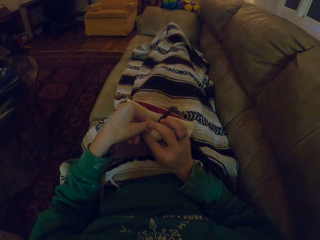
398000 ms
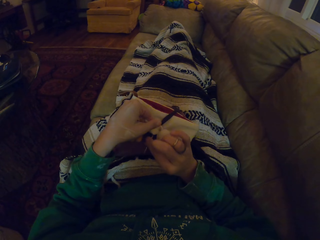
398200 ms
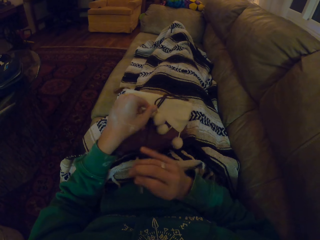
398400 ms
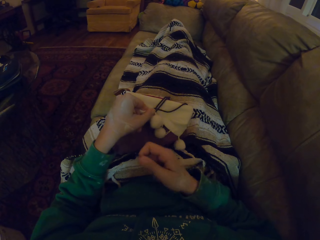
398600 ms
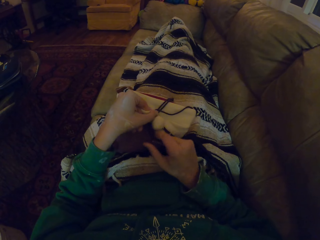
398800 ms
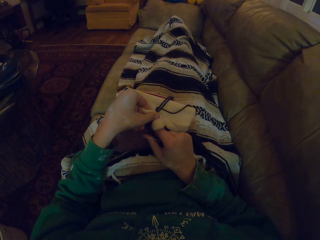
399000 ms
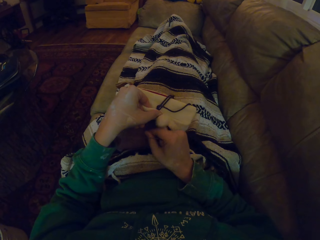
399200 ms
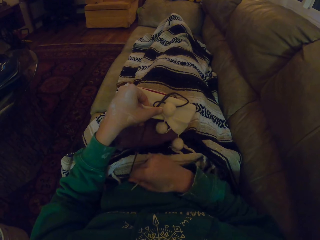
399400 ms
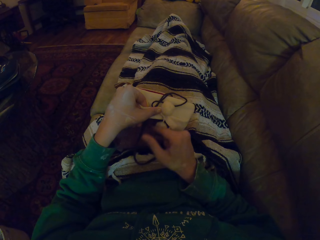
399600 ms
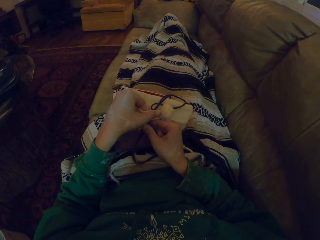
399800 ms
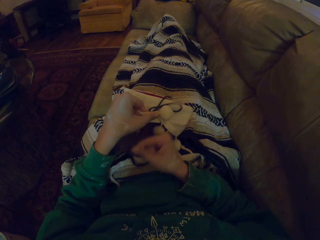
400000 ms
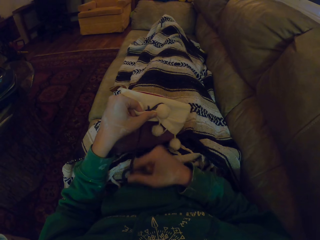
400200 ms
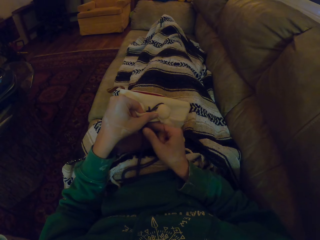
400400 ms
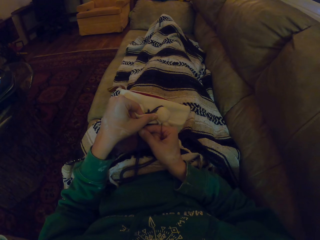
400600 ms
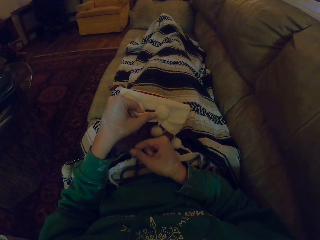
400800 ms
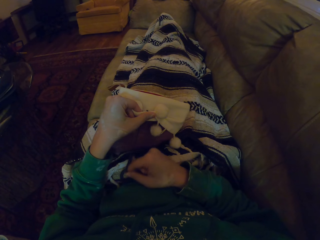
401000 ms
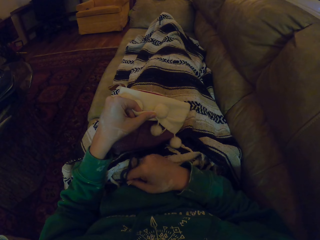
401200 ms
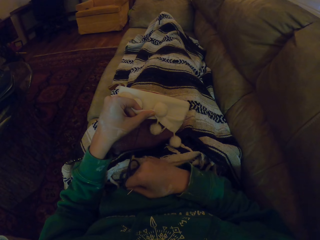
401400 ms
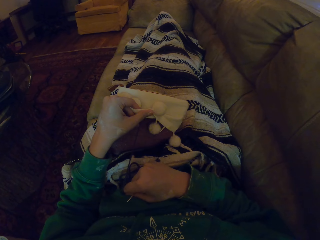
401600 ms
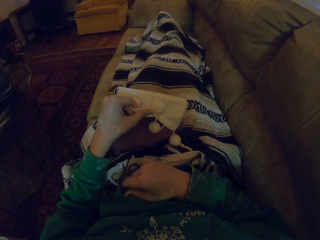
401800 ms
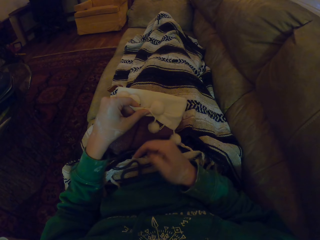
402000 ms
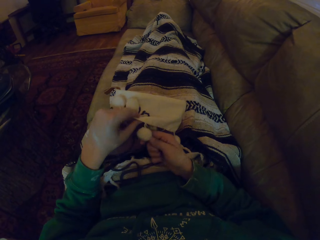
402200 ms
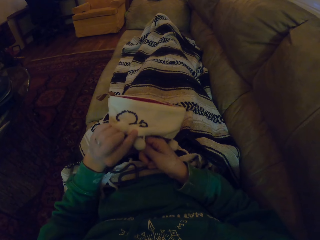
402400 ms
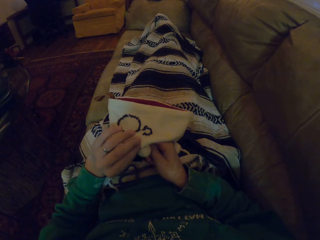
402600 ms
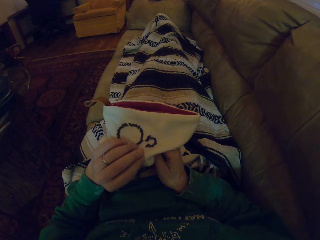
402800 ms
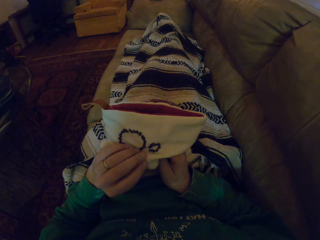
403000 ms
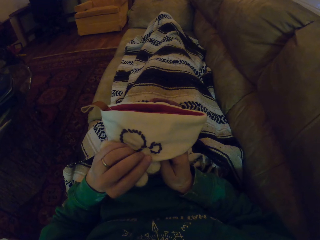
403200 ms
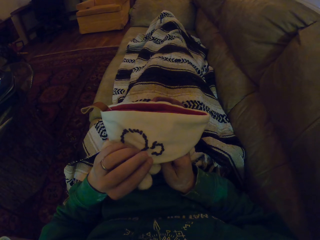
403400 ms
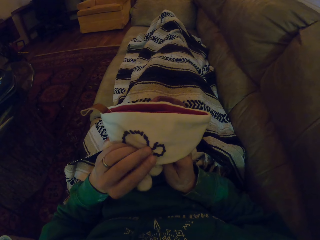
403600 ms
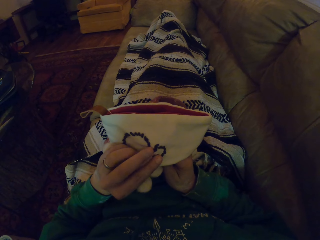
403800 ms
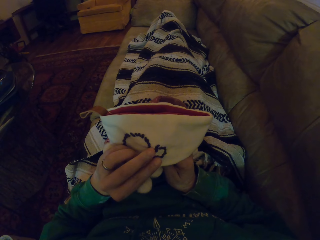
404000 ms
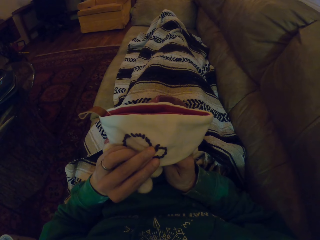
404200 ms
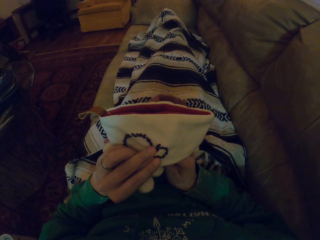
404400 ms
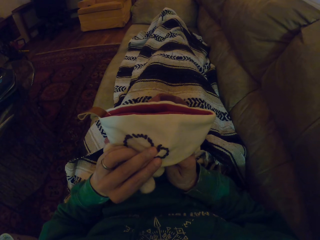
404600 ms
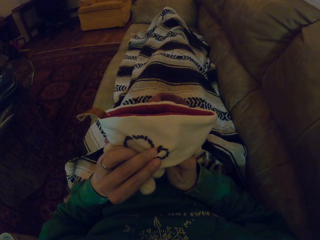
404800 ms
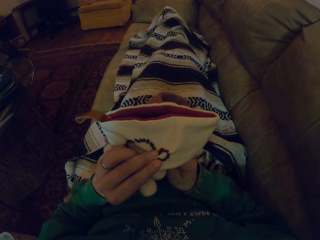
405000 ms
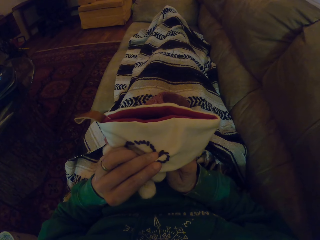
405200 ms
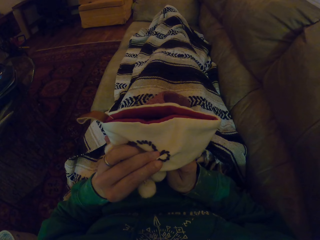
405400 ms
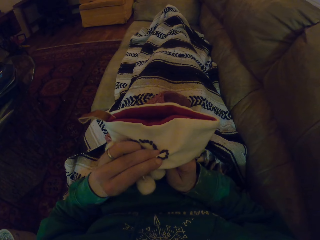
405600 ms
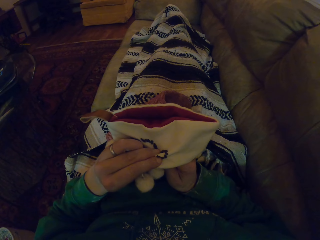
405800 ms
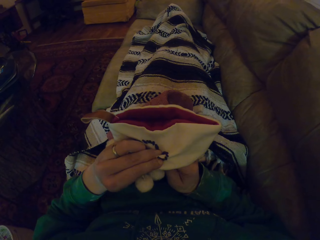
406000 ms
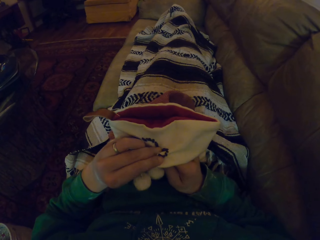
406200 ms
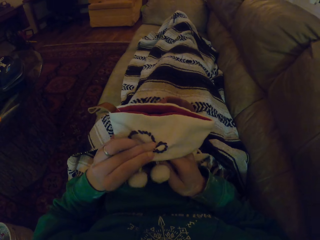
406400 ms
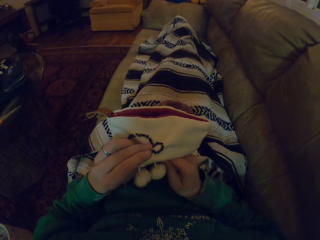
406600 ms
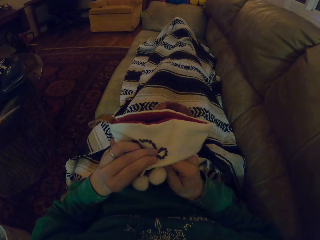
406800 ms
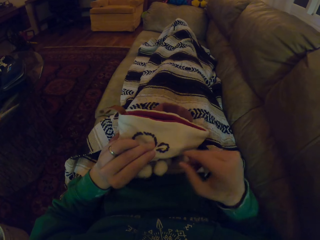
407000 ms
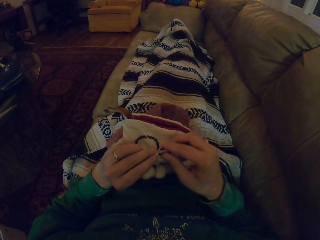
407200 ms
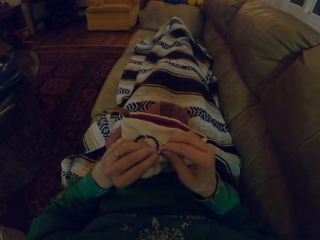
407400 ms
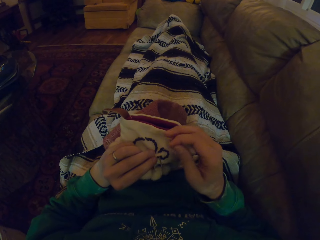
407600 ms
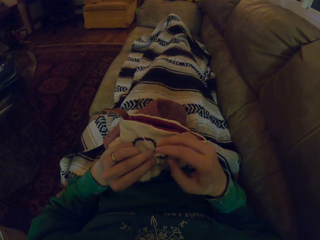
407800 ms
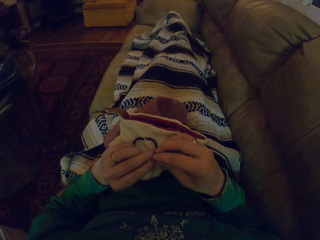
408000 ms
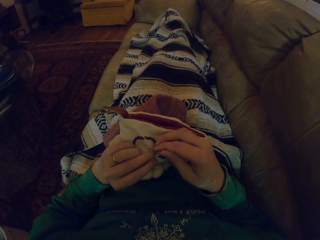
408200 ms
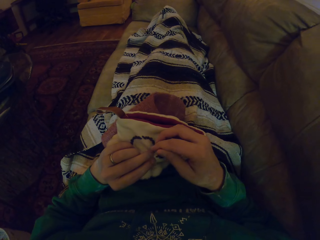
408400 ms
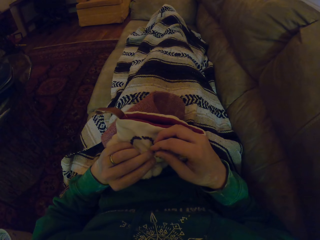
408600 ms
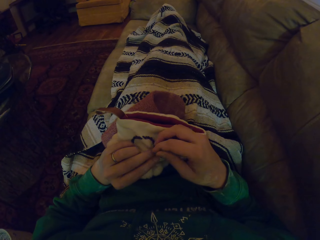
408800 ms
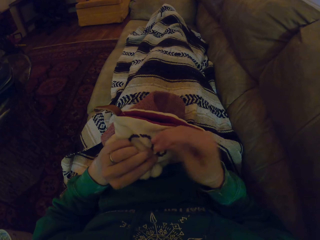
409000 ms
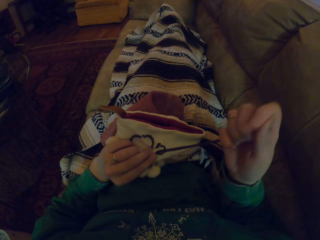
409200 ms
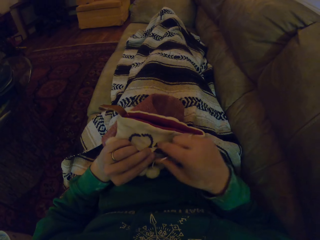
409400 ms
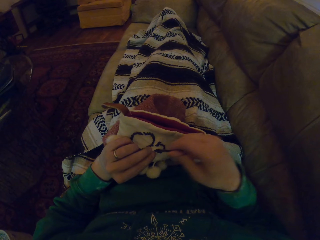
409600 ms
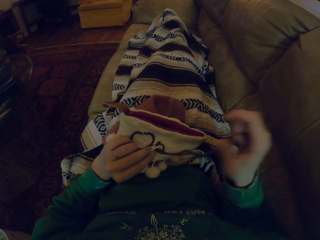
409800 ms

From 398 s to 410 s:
The camera wearer moves the garment. They move the thread. They turn the garment. They knit the garment. They pull the thread.

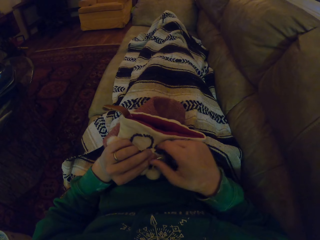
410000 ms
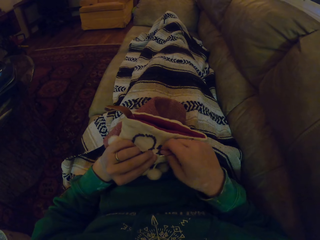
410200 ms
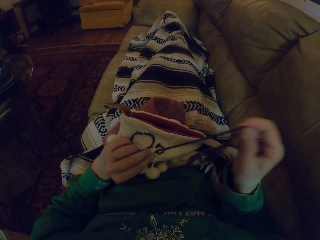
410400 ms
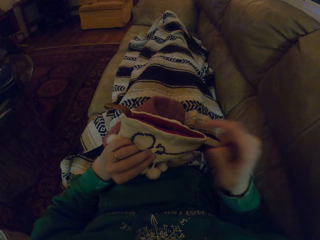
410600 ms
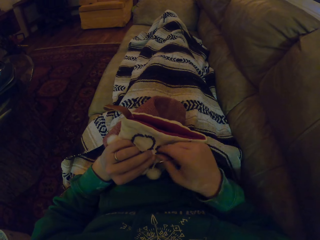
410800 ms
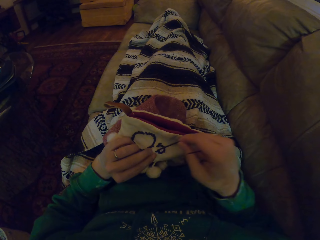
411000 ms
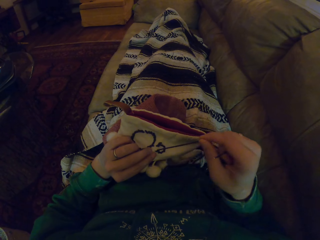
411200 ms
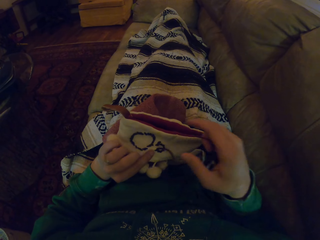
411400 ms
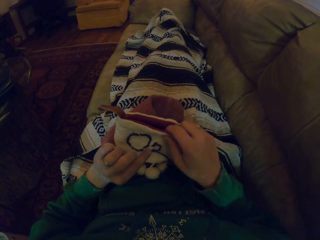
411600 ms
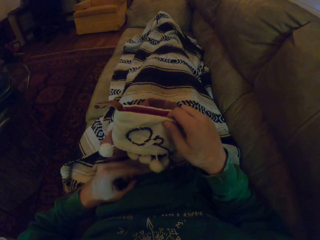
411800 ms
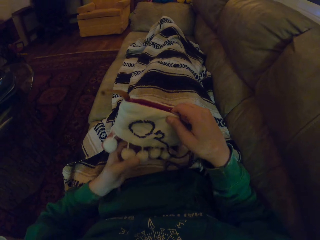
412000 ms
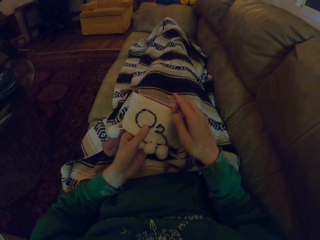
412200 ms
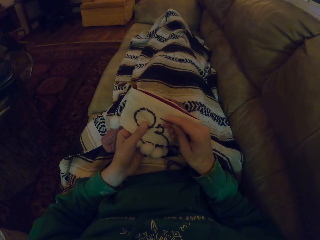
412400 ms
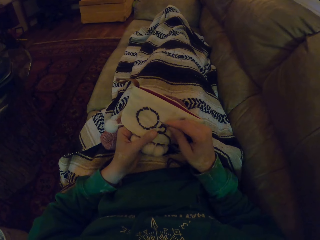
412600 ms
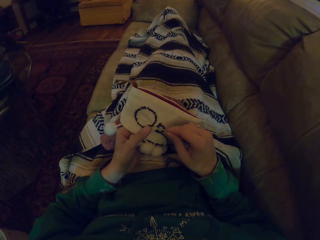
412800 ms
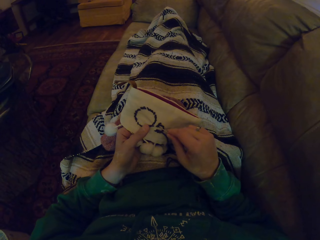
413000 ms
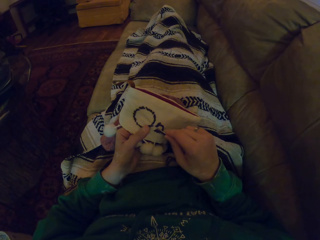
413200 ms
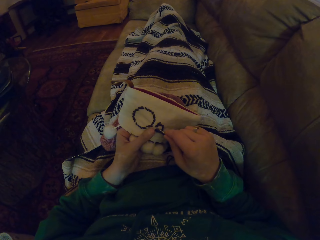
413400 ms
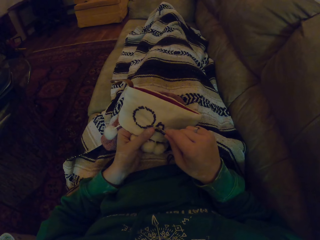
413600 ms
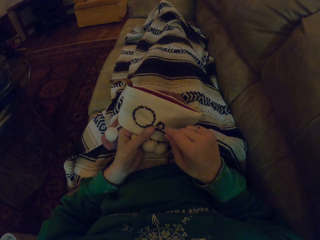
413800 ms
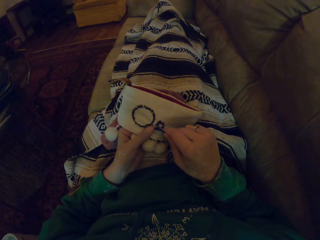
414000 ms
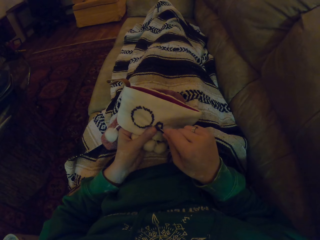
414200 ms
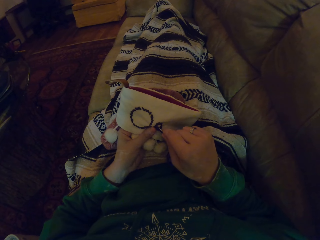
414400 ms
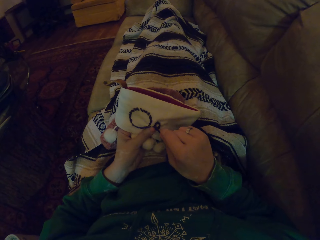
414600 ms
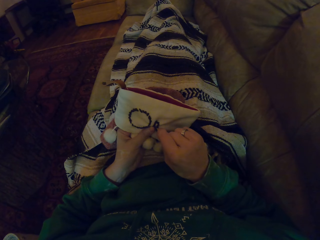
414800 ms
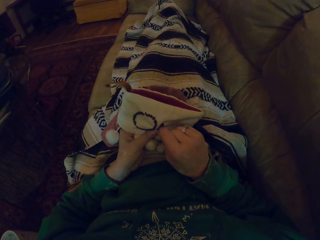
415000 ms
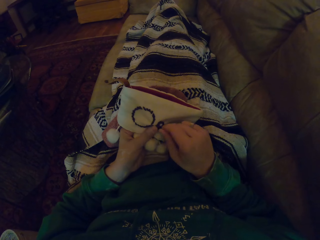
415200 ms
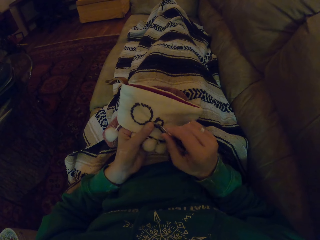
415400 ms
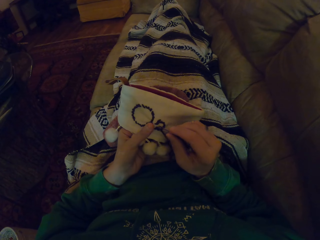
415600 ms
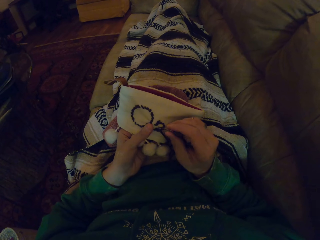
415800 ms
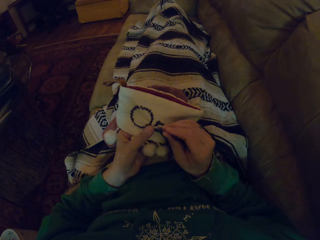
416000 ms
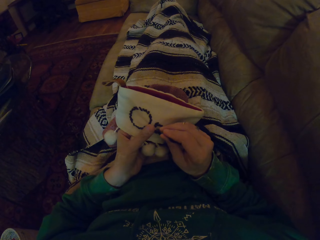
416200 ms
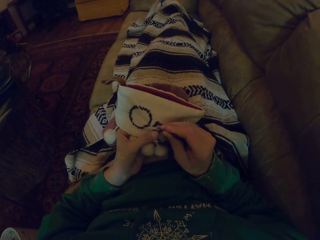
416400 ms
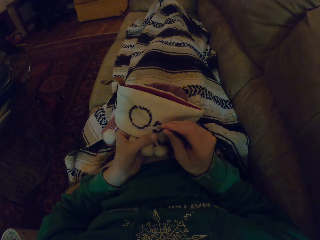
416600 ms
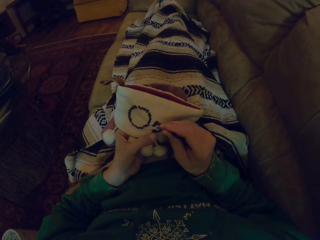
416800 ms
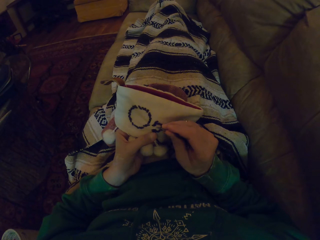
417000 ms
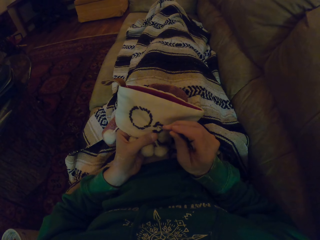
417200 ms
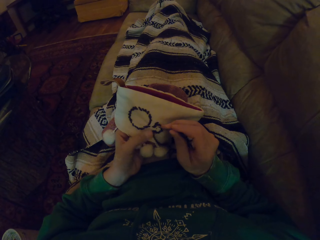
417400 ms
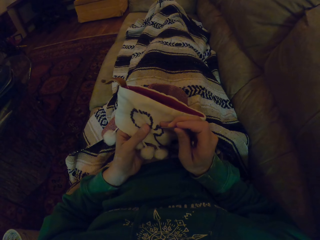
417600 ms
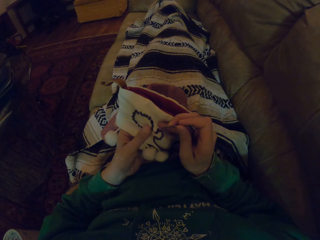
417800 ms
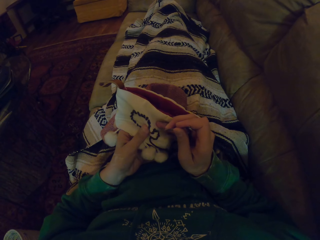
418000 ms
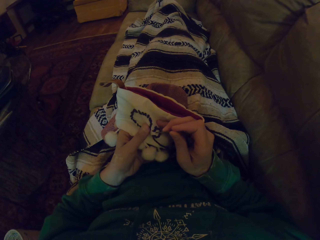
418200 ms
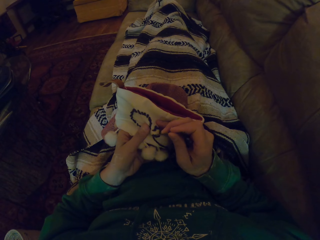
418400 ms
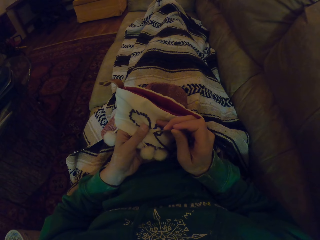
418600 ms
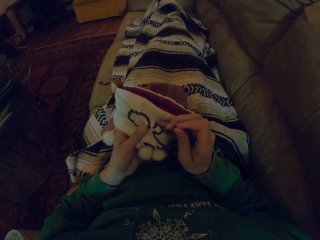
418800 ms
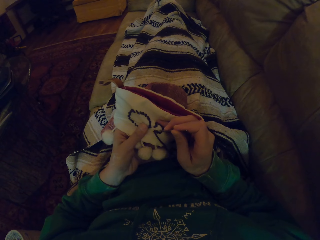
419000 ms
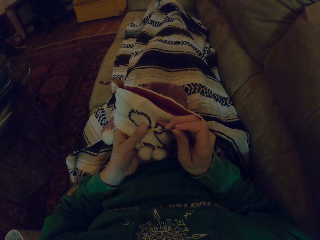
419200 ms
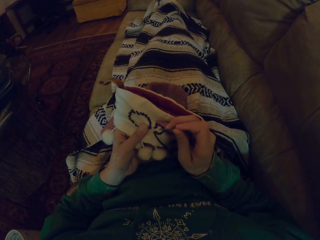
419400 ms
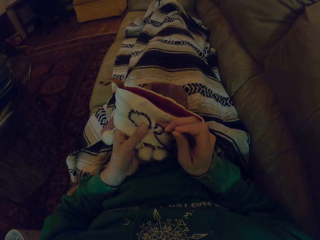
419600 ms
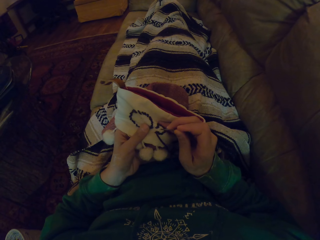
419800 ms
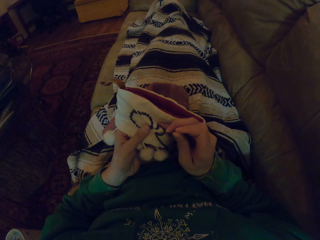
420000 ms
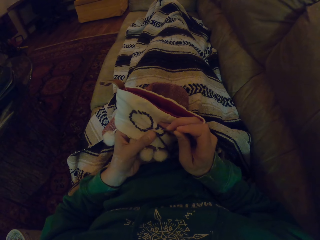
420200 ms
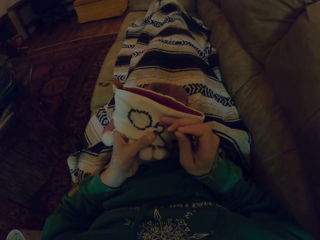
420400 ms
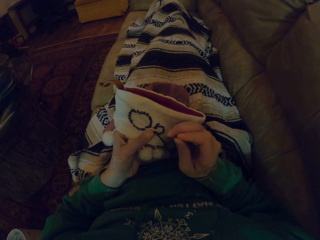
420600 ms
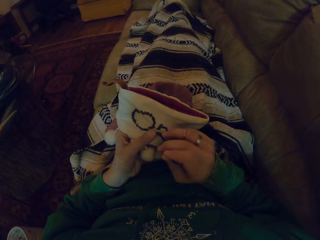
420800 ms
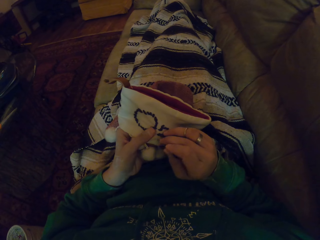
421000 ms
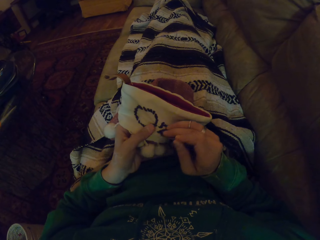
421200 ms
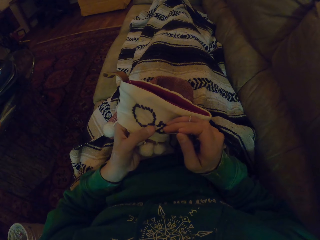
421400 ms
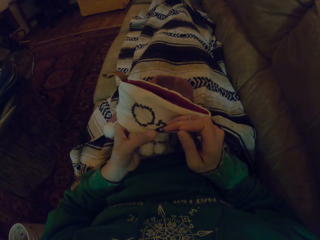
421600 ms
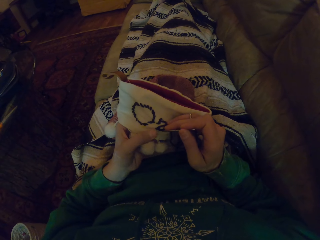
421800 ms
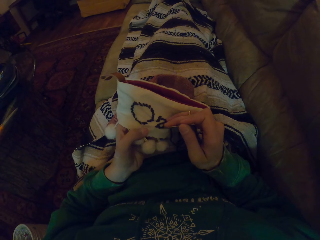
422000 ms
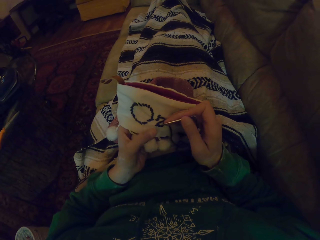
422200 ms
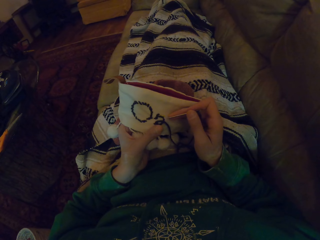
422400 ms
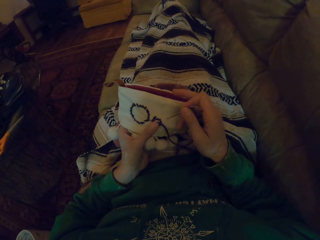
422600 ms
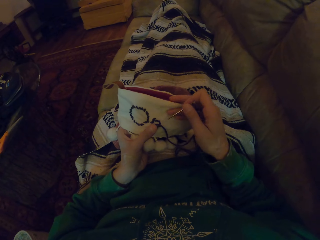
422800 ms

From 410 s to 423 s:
The camera wearer adjusts the garment. They knit the garment. They stare at the garment. They remove the sewing needle in the garment. They adjust the garment. They point the garment with the sewing needle. They move the thread. They stare at the garment.
